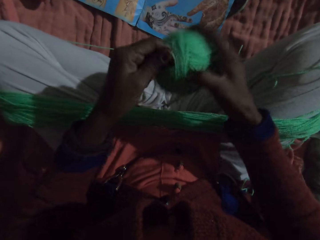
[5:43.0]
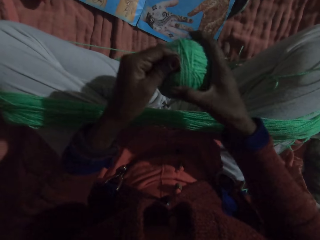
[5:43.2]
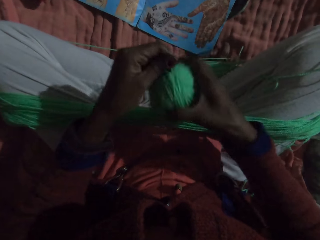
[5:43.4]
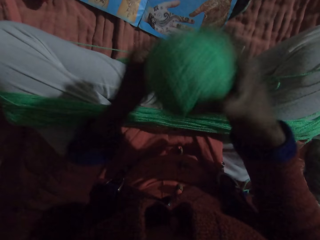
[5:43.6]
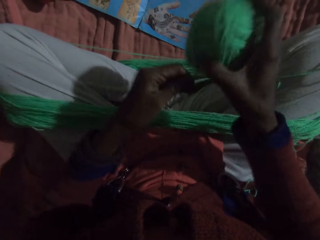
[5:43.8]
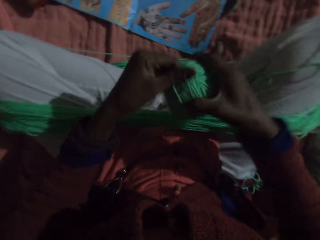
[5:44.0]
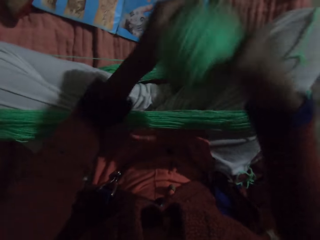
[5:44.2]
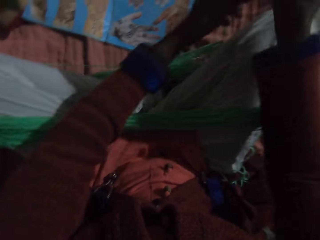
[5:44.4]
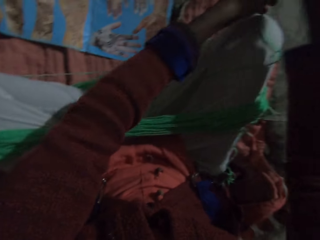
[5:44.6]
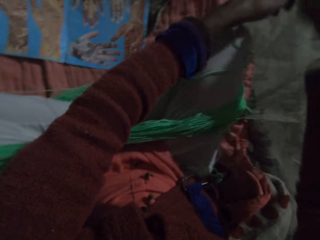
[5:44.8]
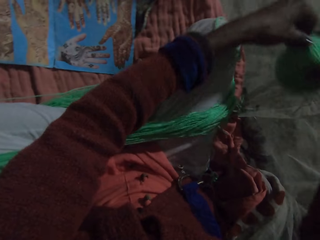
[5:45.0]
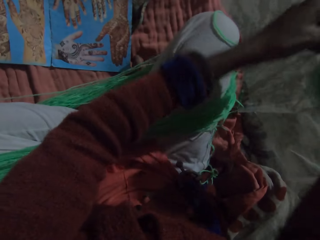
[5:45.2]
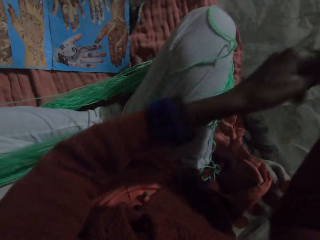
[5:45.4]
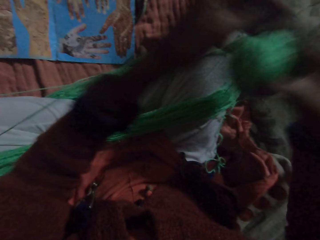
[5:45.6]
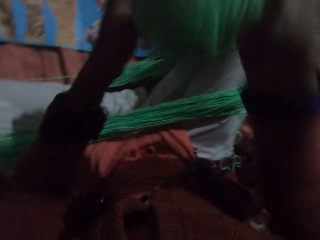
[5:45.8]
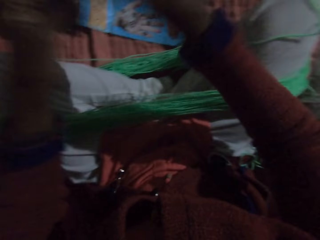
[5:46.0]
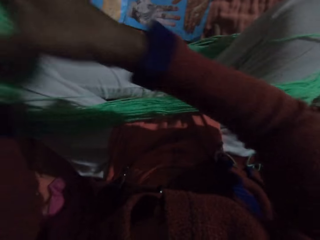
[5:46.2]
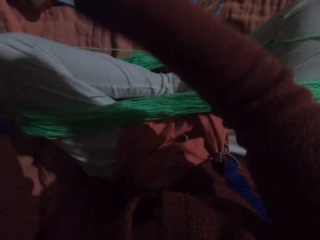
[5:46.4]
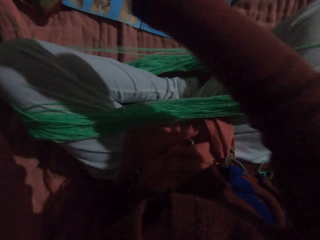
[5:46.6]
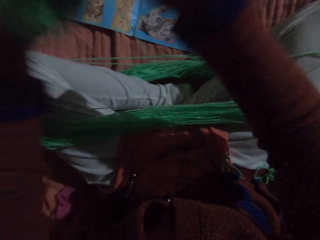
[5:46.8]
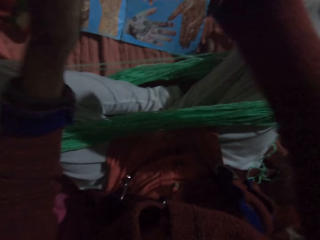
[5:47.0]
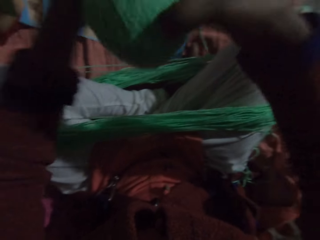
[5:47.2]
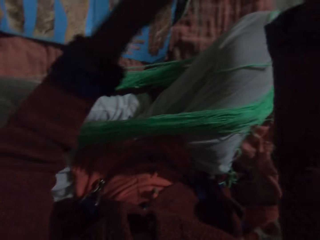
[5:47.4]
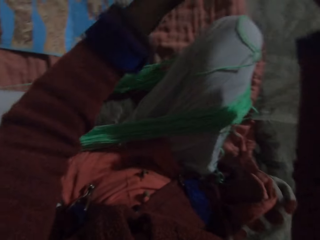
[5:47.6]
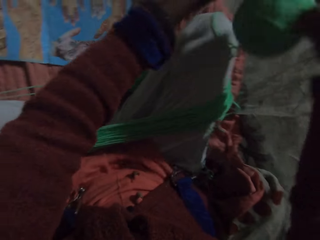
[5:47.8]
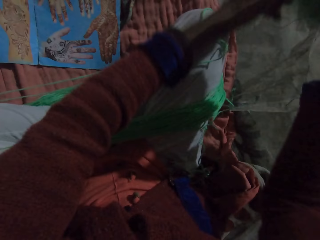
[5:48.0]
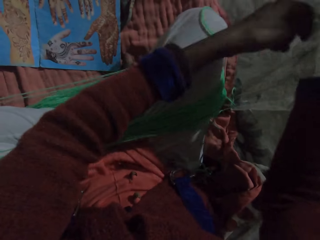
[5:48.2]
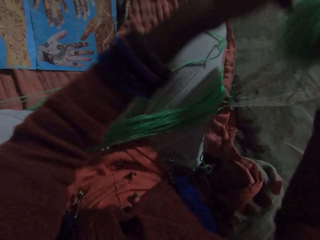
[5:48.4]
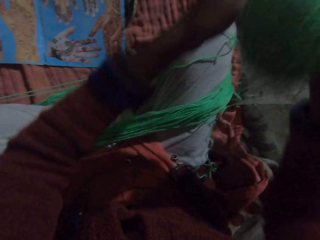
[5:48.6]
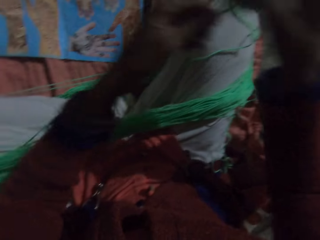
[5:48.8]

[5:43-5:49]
The camera wearer folds the thread.

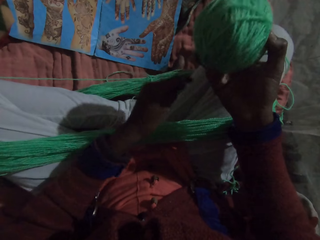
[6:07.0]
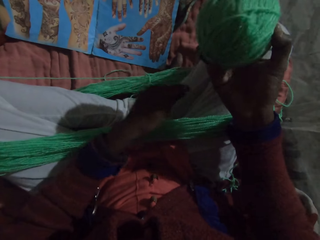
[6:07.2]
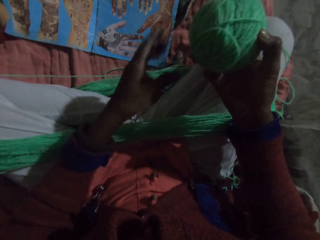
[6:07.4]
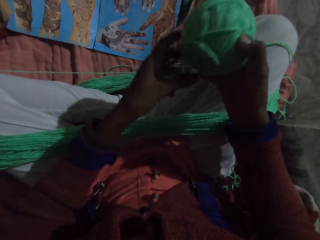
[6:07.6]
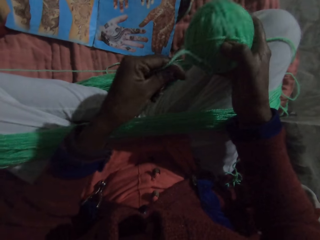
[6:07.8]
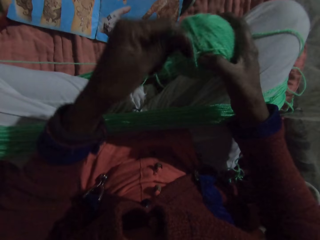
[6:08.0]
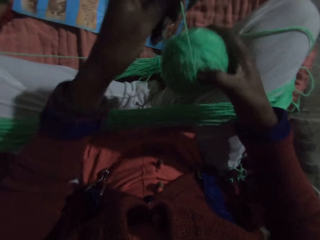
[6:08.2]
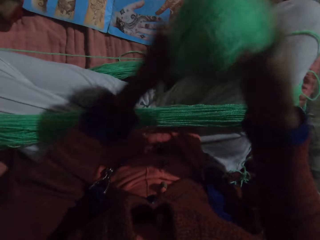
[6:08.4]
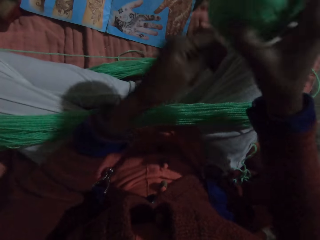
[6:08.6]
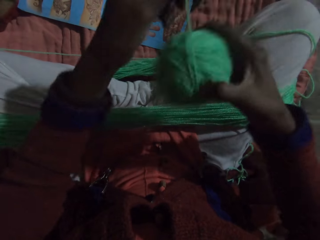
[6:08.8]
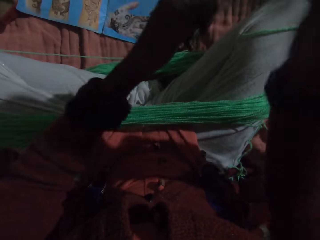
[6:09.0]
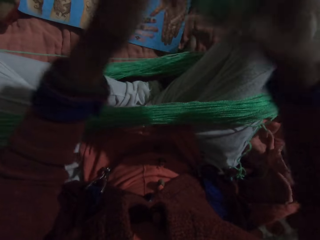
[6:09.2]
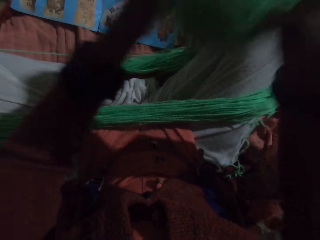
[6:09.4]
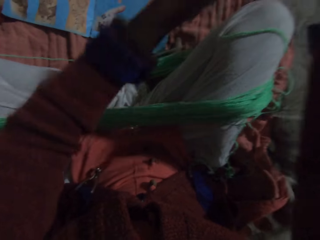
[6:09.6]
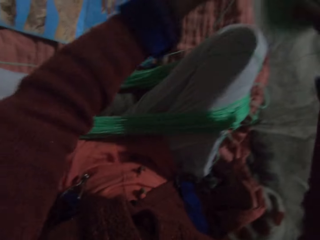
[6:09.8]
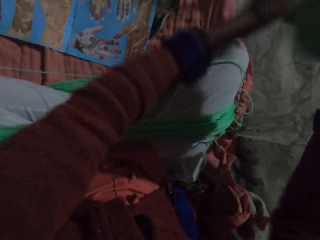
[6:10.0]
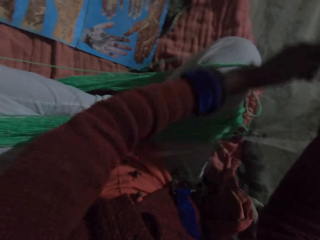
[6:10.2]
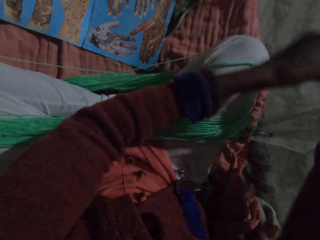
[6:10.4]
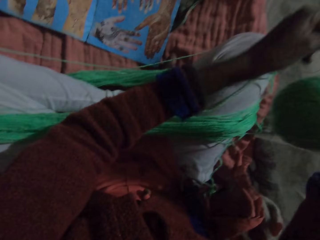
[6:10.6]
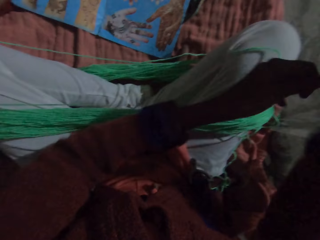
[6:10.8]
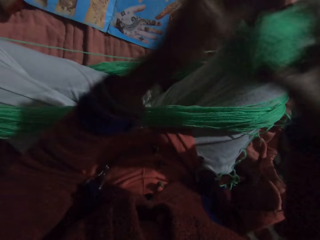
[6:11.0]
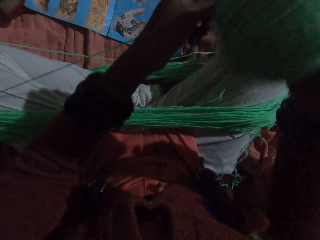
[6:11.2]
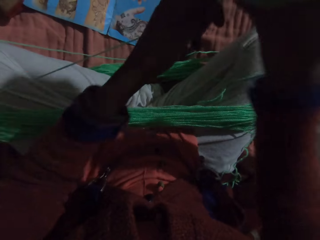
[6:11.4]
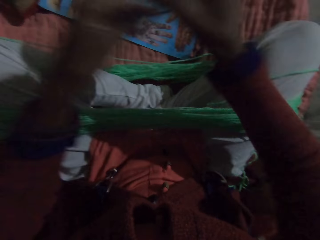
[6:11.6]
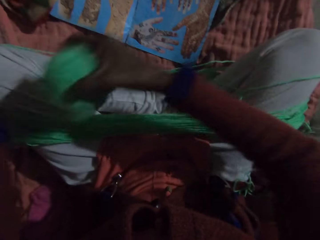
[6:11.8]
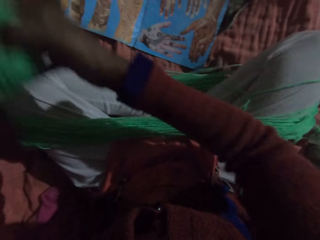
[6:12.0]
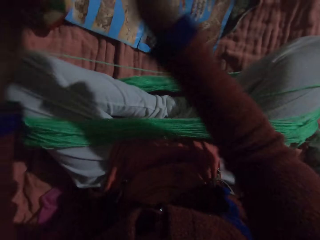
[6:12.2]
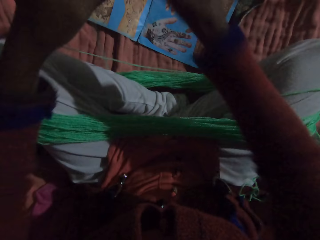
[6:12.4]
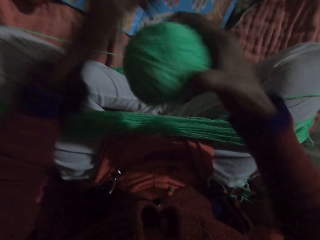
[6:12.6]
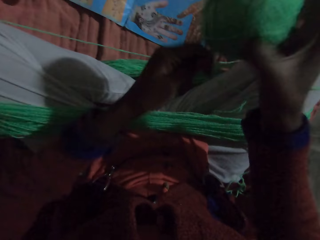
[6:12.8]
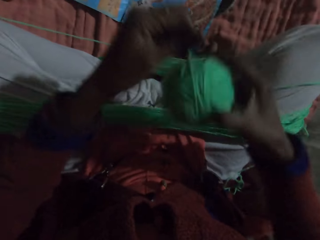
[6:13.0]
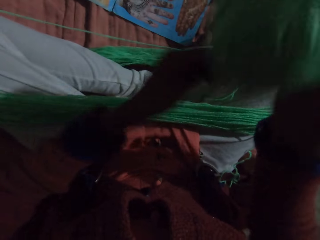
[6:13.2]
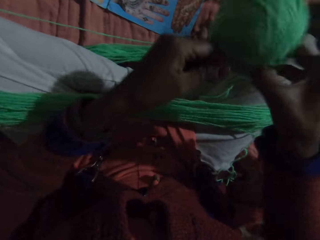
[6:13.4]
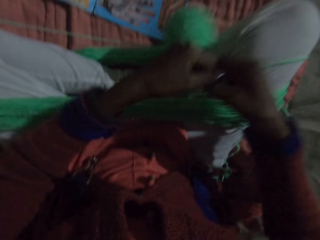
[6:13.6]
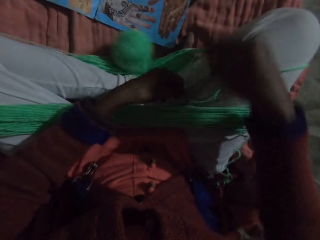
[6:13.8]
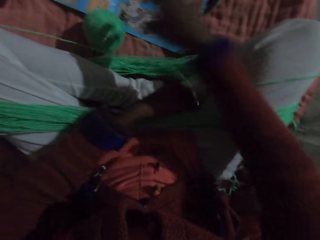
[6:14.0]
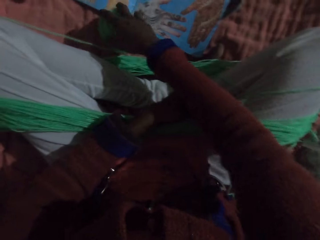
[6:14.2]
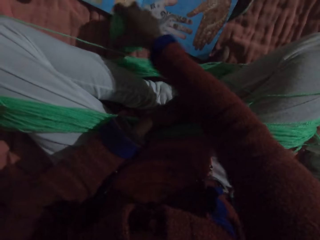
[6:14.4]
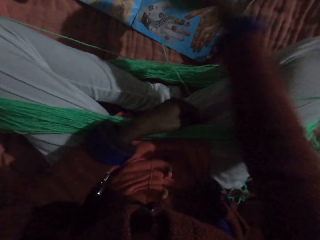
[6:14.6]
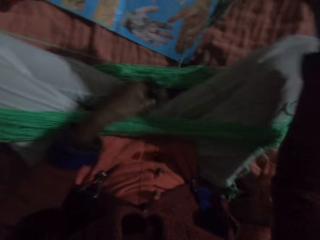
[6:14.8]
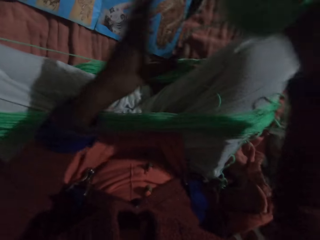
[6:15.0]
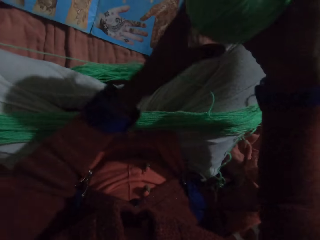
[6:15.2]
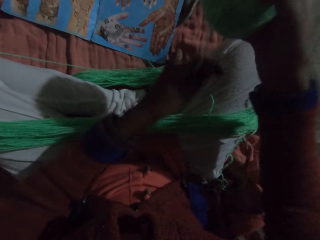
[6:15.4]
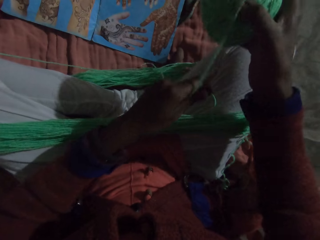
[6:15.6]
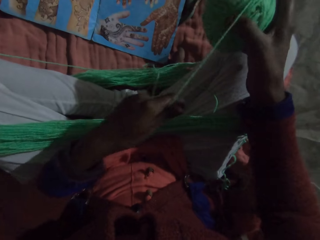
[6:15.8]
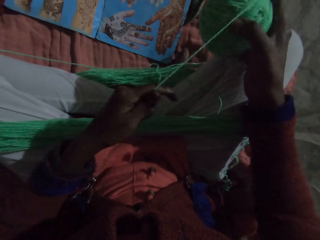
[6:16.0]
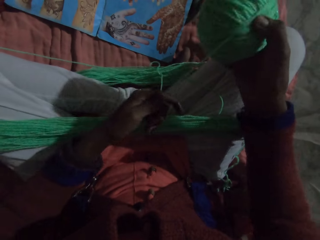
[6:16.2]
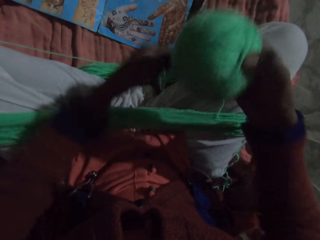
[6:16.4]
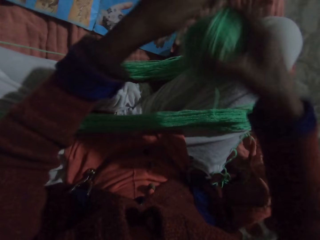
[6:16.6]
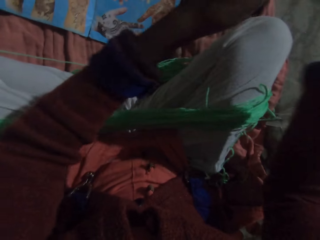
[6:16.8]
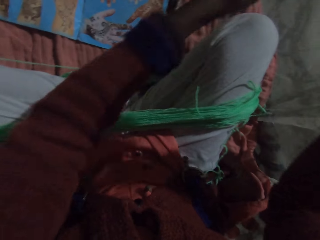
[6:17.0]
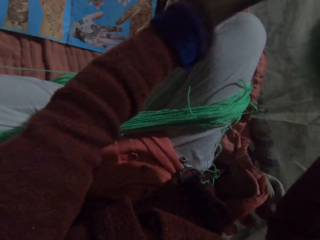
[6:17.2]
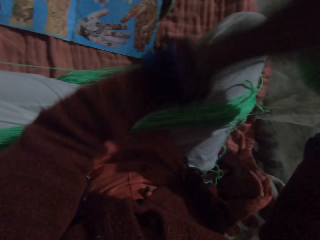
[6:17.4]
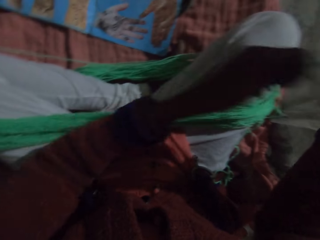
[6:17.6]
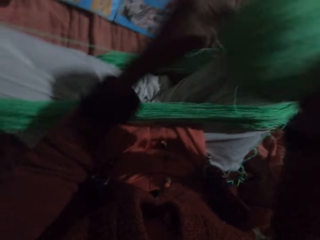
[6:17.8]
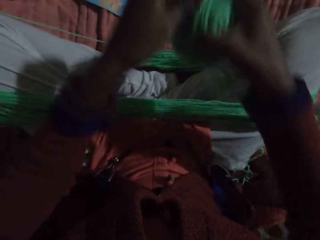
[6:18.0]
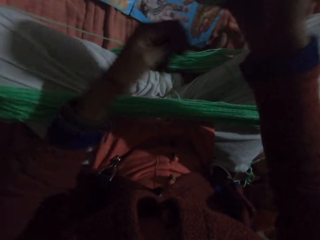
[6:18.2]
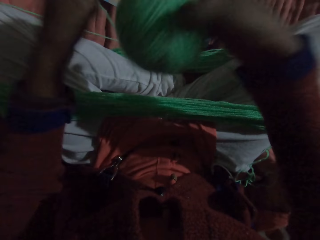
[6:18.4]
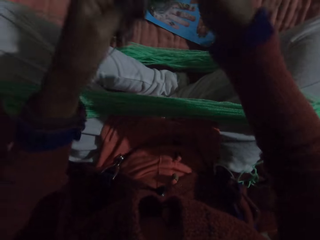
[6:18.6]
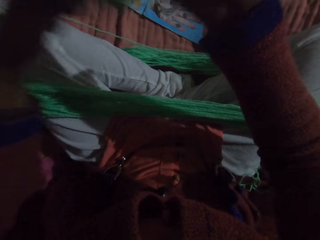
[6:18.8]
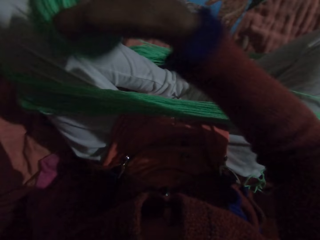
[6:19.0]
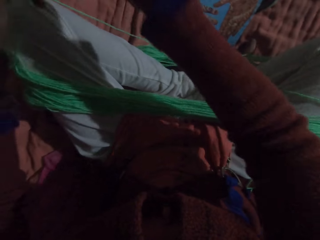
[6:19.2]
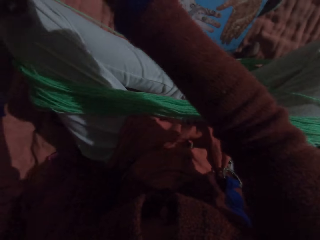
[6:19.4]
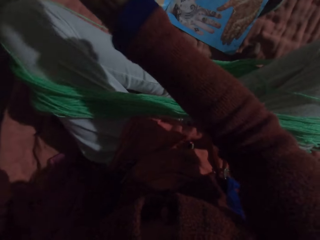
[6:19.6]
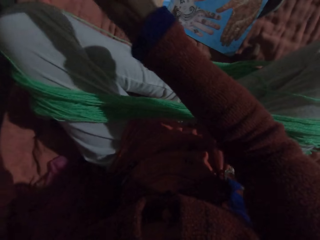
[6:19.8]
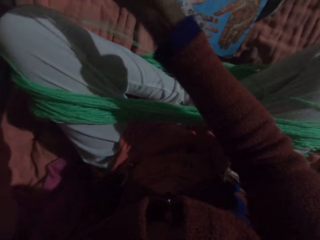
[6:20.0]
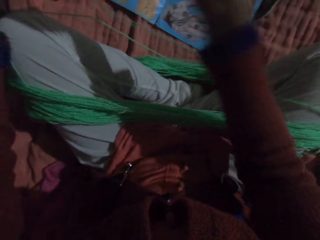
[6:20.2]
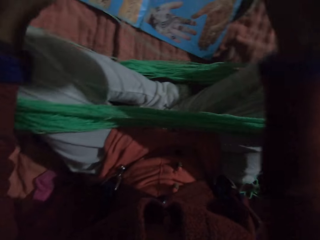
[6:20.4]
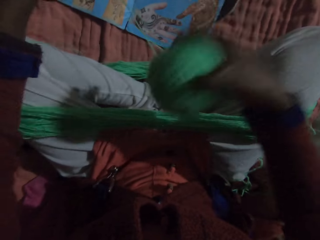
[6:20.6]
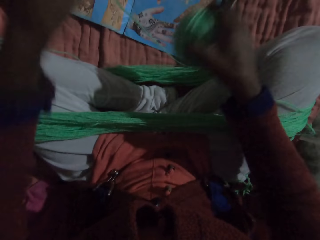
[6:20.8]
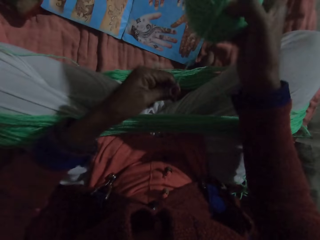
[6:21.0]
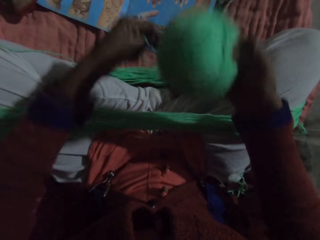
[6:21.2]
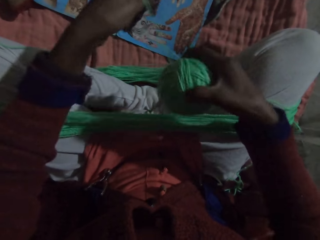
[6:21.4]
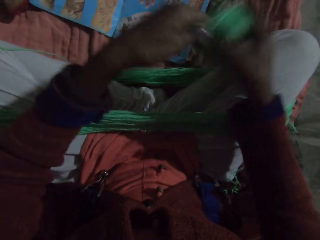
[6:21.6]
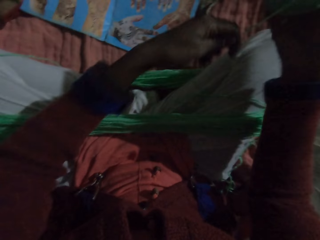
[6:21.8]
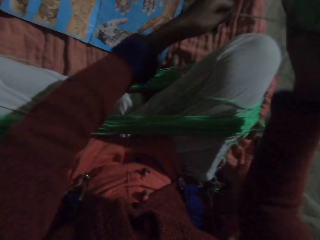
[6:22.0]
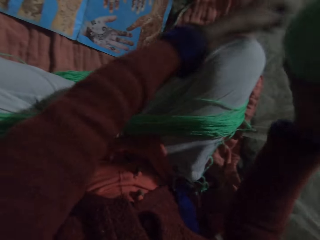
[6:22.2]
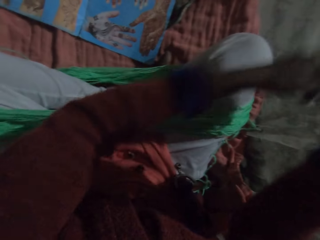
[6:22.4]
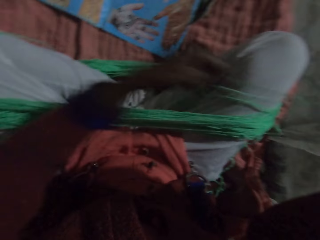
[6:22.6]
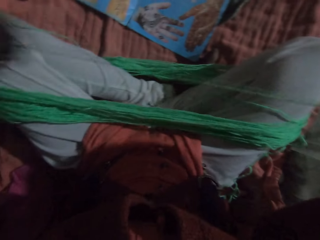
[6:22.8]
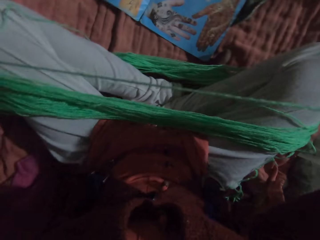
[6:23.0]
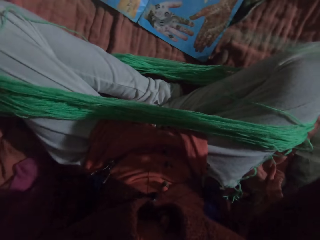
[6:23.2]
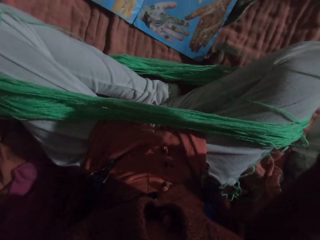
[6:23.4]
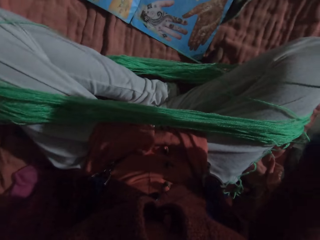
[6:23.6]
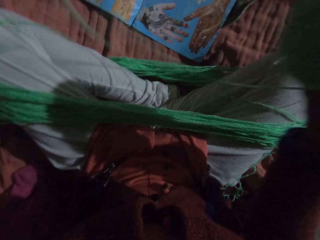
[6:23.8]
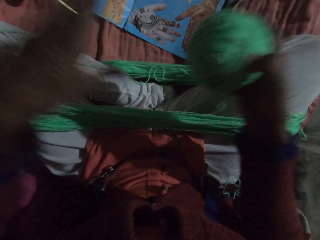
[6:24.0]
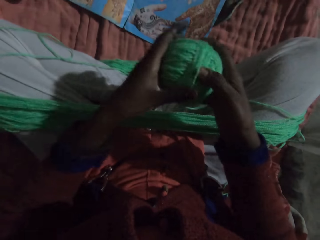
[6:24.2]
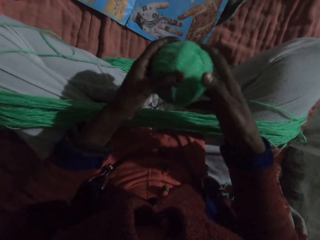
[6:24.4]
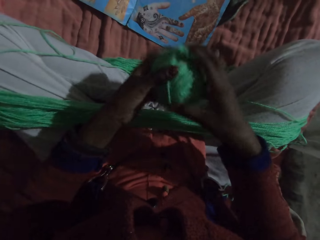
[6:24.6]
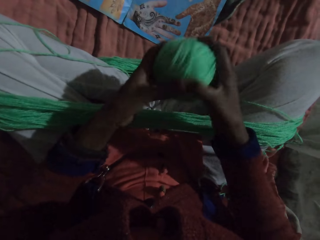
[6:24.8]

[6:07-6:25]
The camera wearer rolls the yarn with her hands. She drops the thread roll. She picks the yarn from the floor with her right hand. She rolls the yarn with her hands. She adjusts the yarn with her hands.
